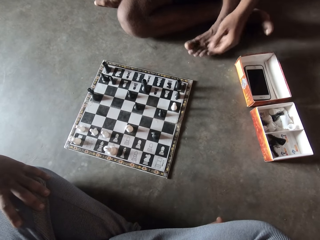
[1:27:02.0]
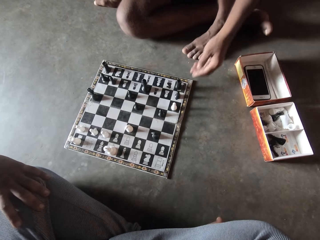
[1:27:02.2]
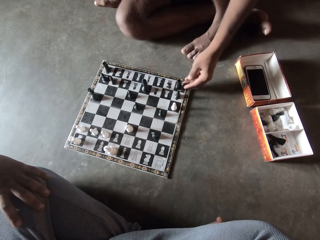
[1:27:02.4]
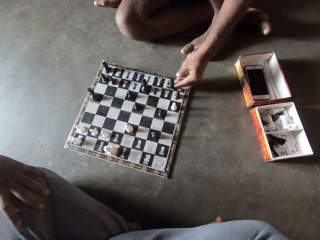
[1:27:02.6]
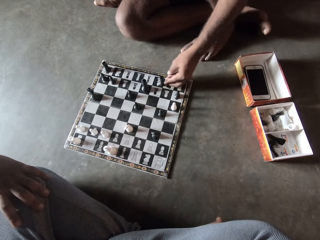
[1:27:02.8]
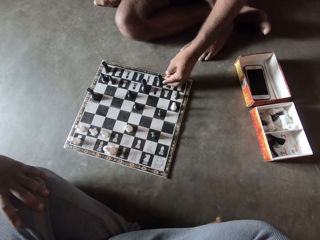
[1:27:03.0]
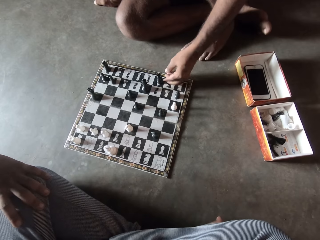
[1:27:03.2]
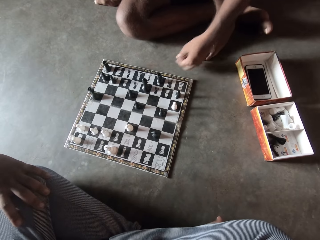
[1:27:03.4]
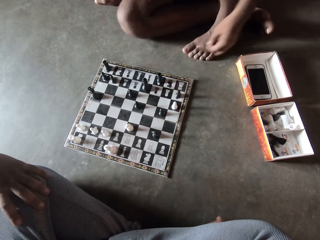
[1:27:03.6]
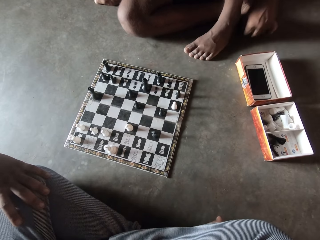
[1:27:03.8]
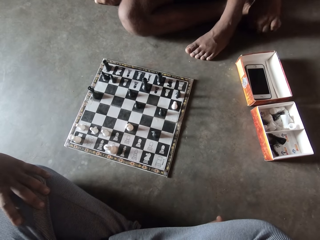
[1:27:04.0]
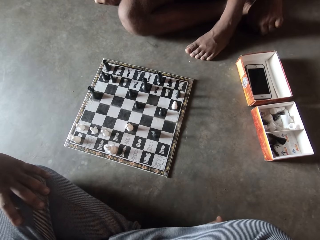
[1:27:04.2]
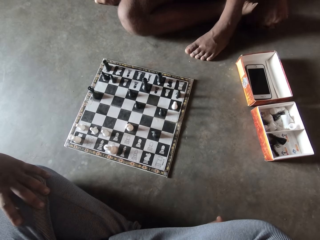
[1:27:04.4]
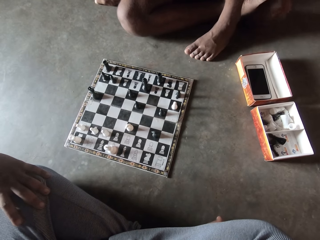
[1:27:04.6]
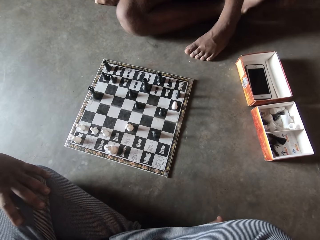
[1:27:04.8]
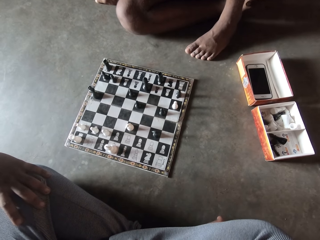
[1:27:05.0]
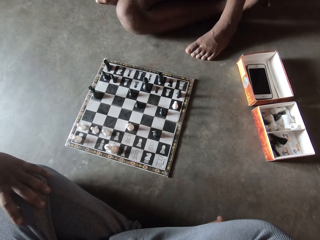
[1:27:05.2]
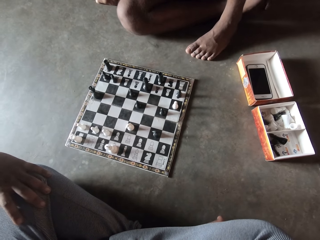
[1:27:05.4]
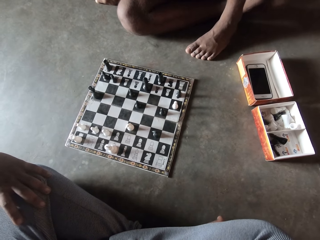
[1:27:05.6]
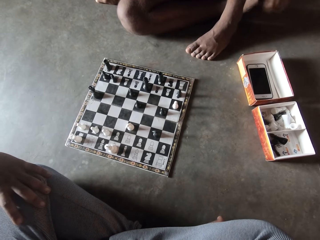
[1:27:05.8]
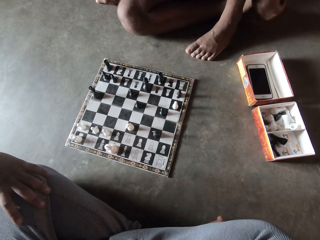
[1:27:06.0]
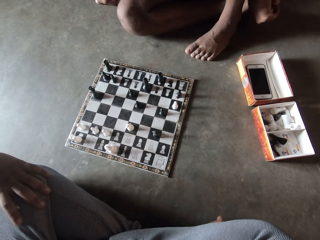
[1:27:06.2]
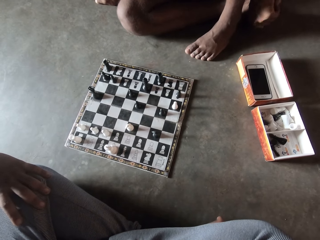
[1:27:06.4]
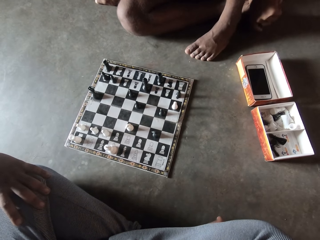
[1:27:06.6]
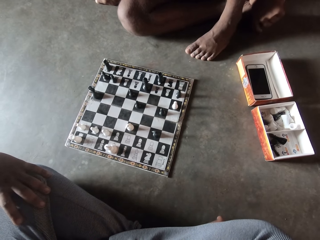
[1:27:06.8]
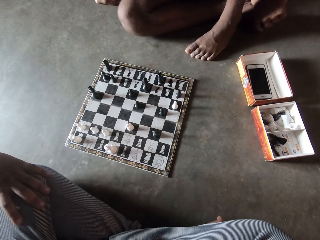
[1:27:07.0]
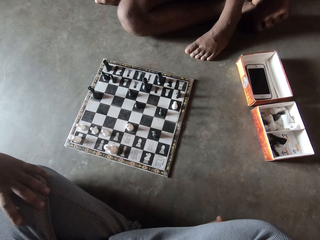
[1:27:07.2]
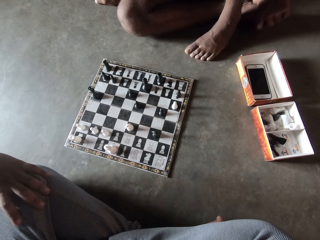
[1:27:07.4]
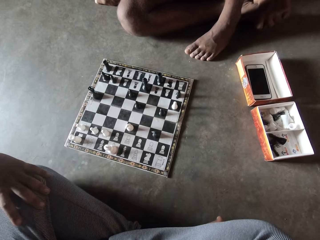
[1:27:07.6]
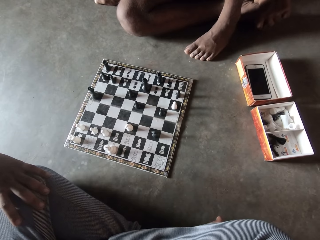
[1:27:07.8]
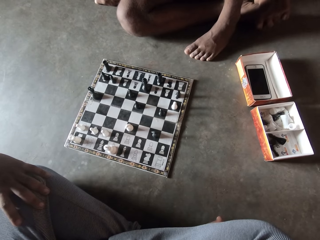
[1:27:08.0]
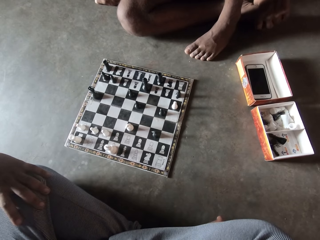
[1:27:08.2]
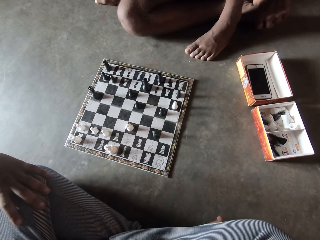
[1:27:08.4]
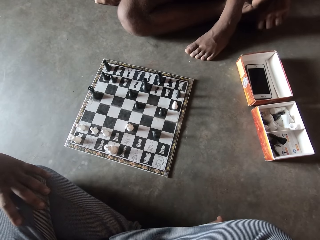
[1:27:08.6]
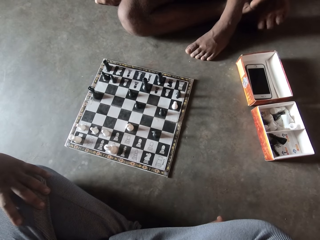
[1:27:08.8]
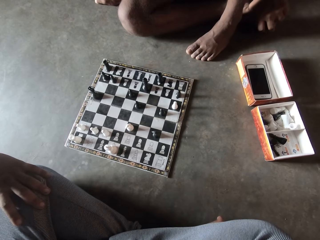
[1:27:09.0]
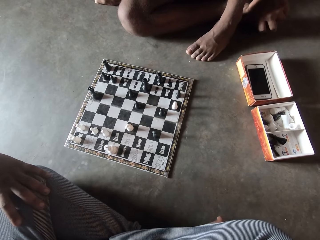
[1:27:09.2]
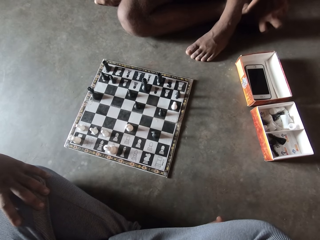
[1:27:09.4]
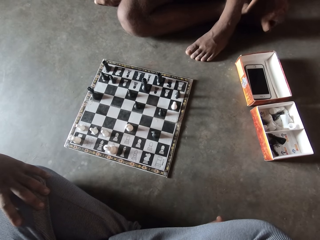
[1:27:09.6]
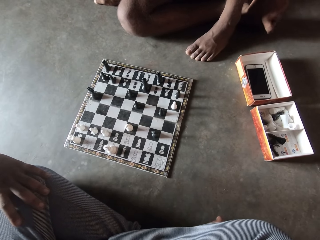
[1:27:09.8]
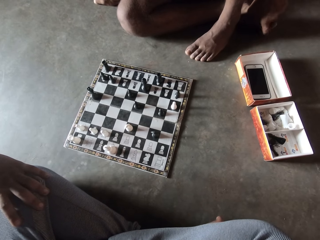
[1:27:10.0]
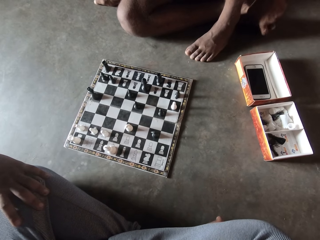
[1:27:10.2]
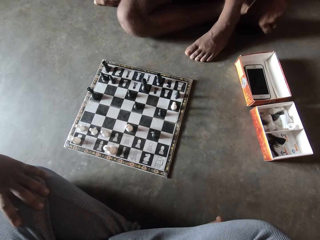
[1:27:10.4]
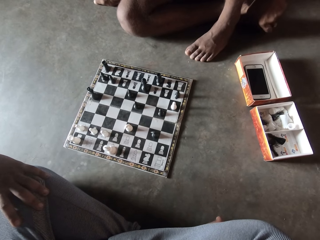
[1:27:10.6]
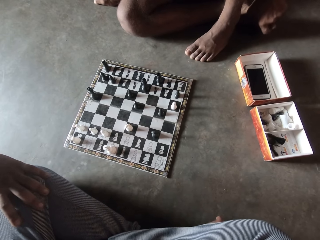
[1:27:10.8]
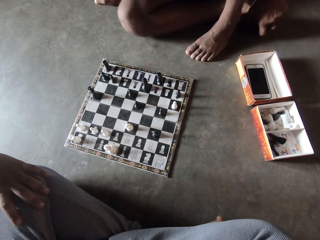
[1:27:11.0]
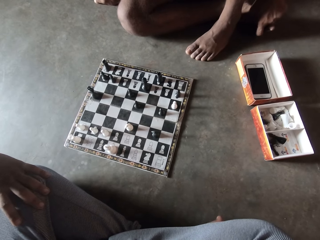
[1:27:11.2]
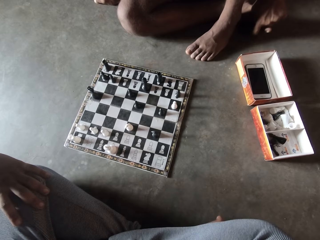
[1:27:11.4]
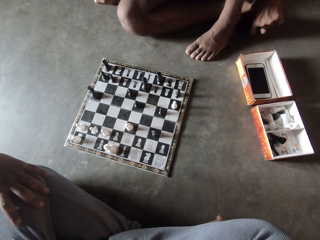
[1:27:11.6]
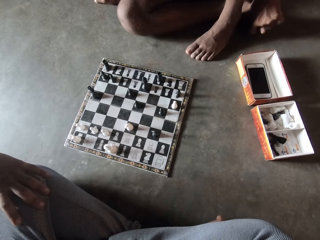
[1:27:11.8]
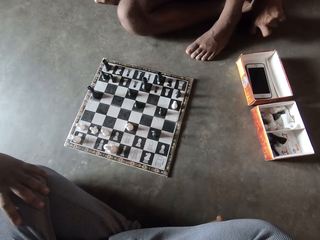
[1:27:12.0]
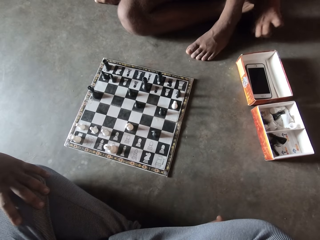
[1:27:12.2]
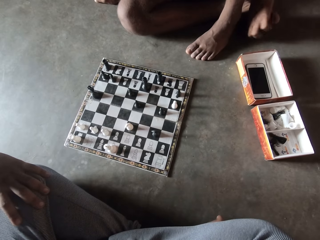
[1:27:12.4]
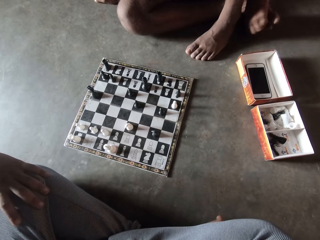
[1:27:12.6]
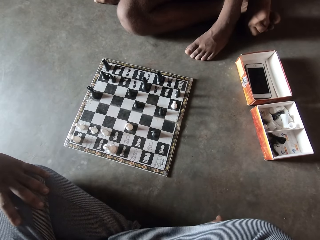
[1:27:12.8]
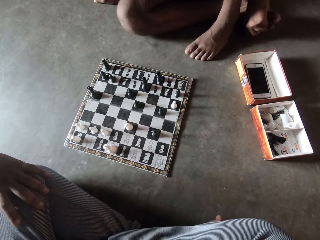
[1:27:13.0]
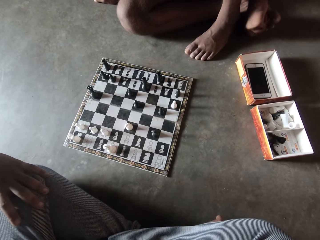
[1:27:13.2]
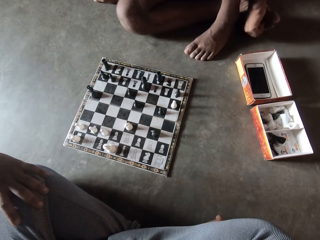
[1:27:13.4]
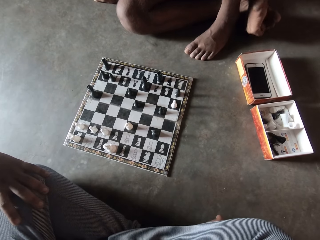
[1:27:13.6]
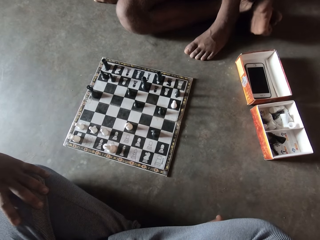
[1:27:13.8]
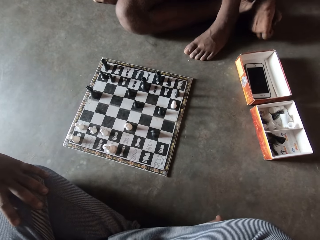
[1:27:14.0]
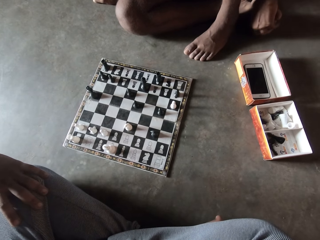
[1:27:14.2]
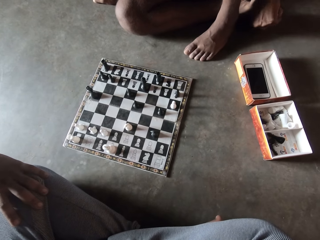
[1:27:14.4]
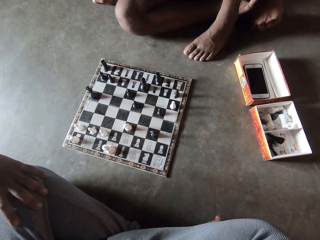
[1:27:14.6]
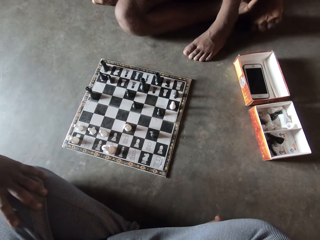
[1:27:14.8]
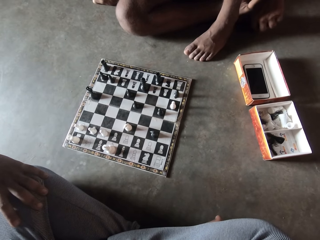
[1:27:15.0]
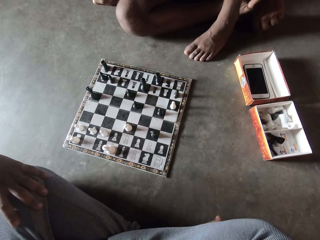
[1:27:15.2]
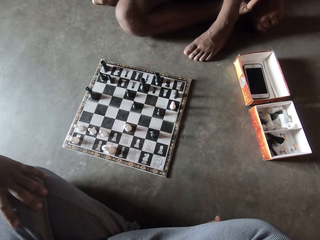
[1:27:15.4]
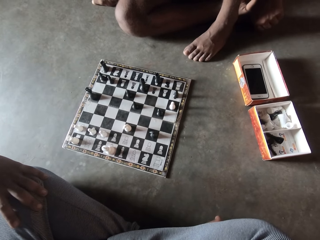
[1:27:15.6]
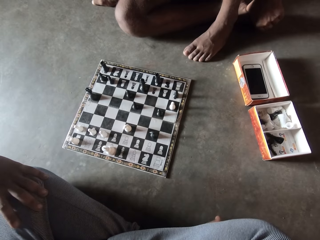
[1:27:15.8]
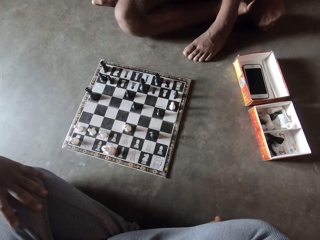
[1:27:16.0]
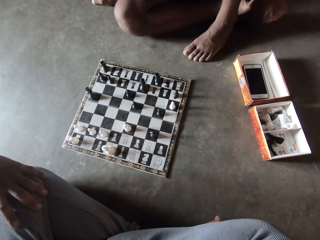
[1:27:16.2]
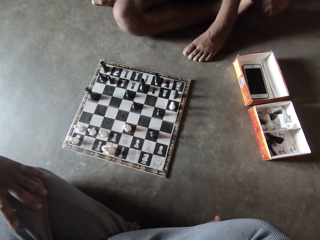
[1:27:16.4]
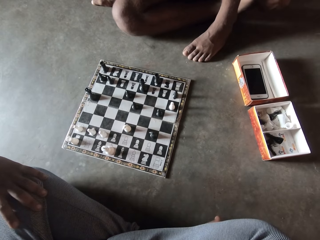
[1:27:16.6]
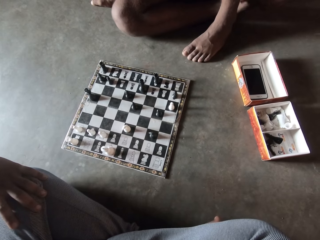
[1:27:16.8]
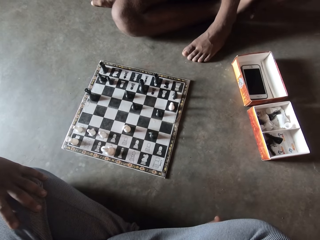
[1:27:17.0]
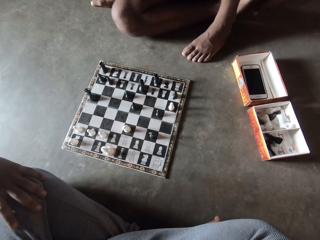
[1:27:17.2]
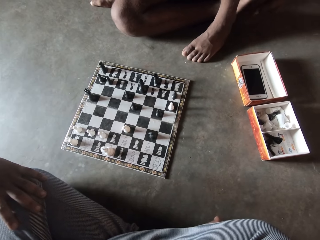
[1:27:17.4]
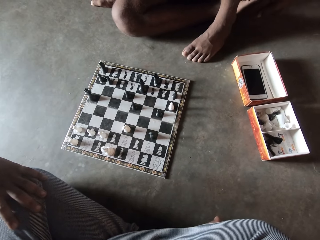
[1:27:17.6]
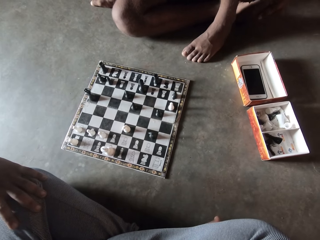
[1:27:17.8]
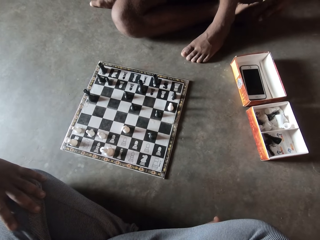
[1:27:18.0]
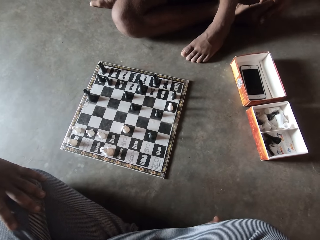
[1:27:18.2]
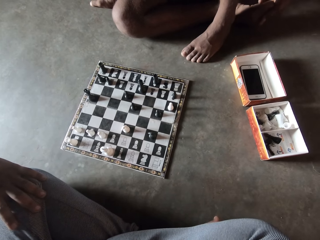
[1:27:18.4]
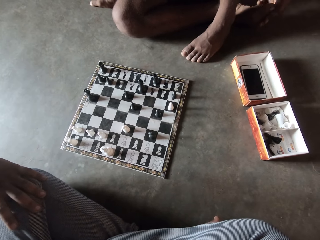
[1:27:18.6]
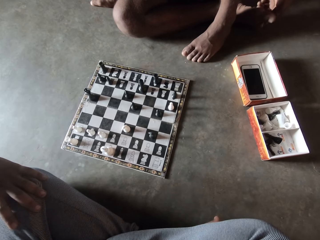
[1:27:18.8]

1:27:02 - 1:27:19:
The man moves the chess piece on the chessboard to the right. The camera wearer looks at the chessboard. The man touches his feet.

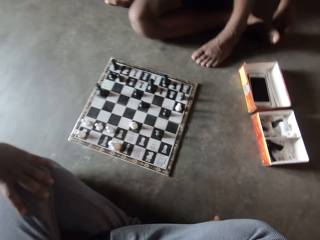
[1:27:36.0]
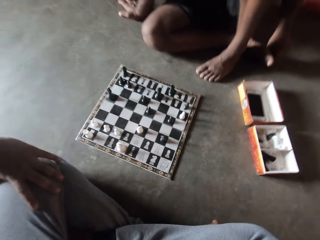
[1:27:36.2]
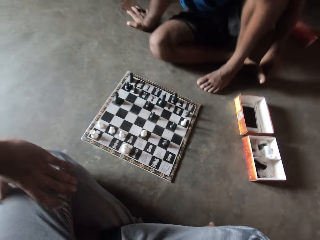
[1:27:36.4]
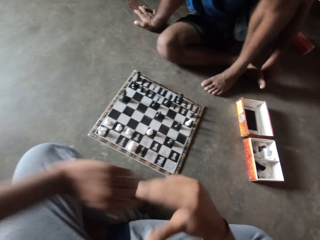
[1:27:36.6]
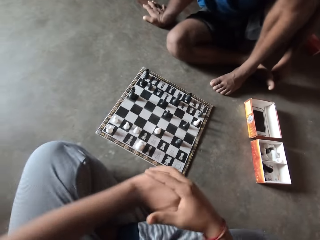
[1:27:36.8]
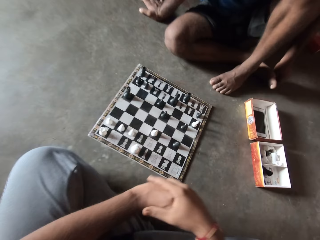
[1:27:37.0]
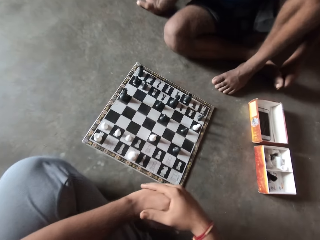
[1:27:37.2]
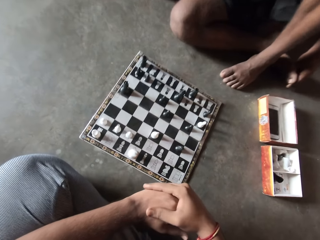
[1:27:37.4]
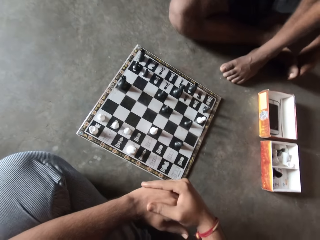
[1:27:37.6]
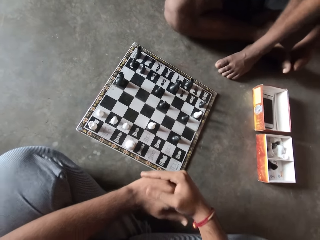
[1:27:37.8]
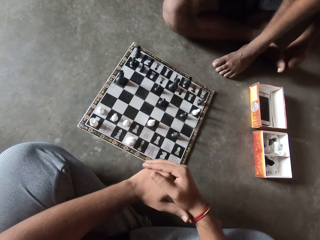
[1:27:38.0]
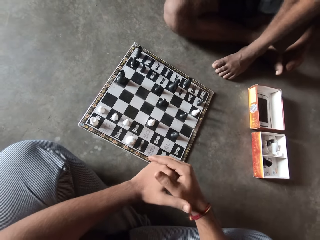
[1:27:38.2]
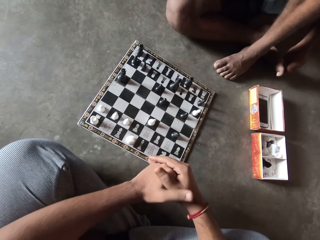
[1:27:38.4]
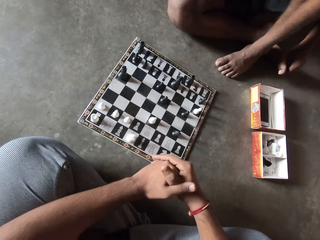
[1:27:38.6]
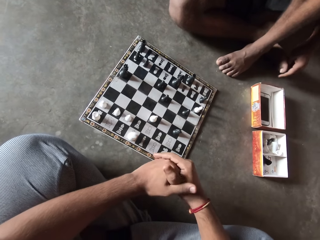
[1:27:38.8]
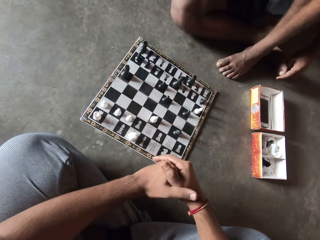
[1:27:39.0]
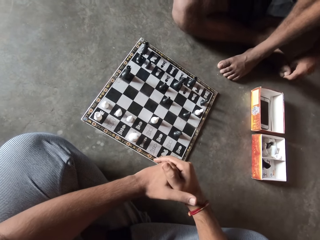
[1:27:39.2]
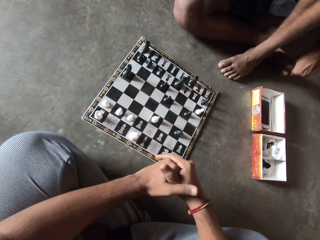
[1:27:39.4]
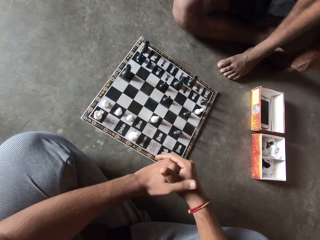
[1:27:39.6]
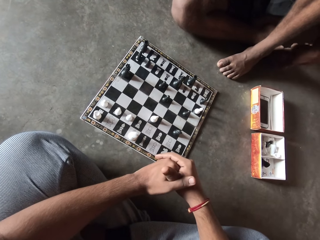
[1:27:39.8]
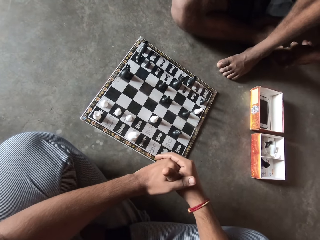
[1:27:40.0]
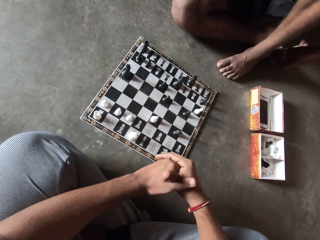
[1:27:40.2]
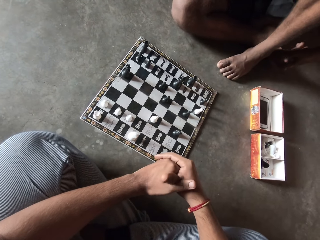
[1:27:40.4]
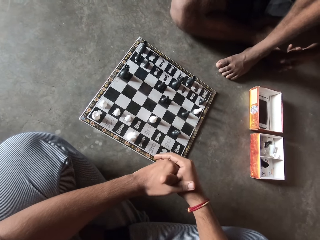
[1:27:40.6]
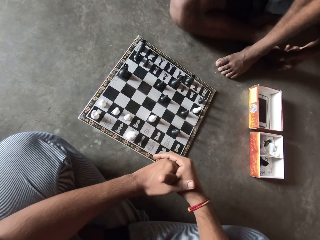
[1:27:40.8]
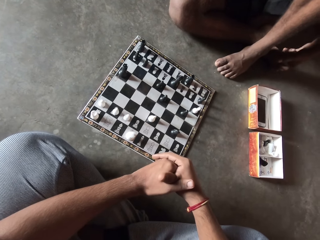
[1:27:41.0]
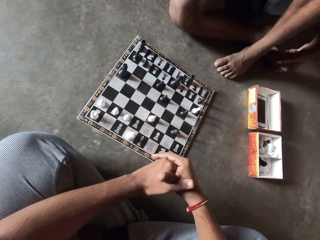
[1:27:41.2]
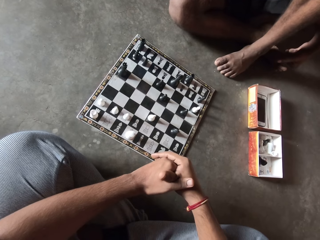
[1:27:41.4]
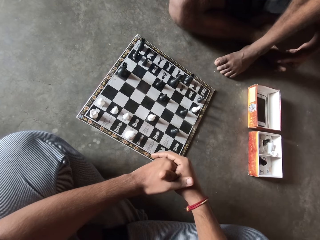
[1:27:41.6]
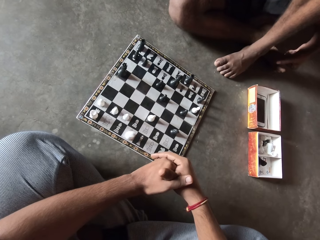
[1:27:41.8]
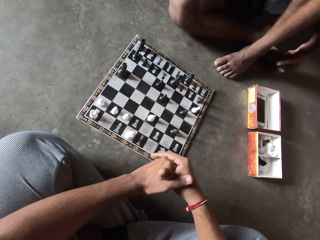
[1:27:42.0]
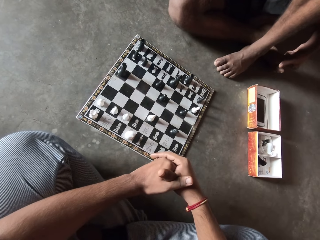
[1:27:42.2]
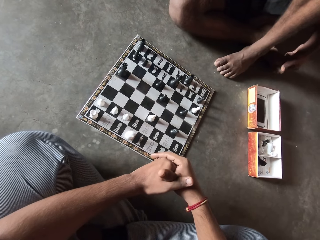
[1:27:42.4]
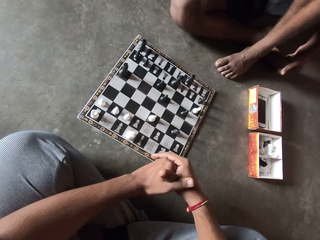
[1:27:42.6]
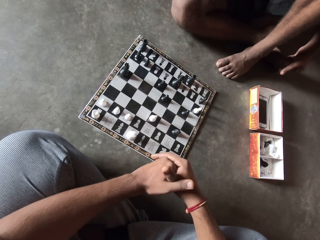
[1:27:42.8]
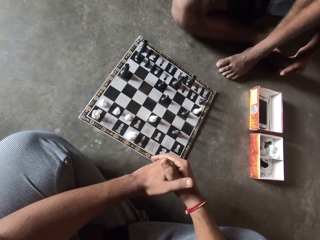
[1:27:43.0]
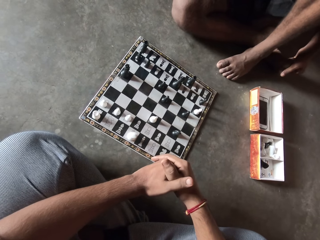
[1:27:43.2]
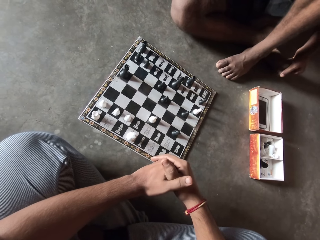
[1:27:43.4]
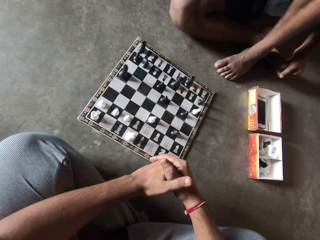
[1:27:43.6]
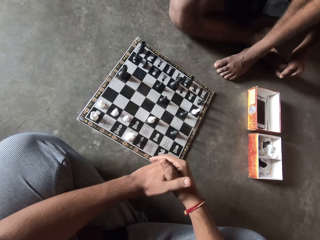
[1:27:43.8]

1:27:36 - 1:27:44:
The camera wearer looks at the chessboard.
